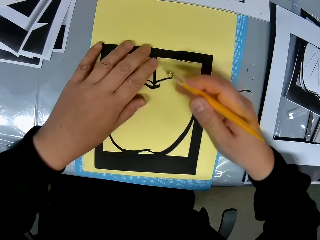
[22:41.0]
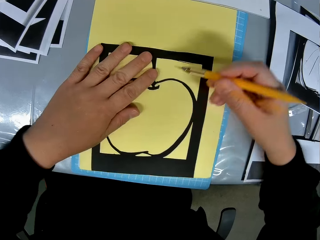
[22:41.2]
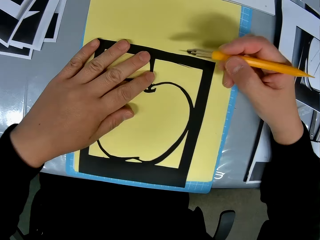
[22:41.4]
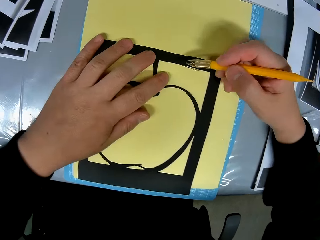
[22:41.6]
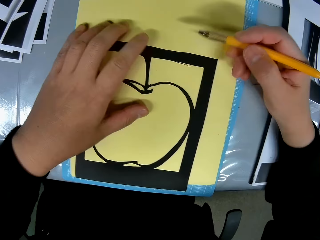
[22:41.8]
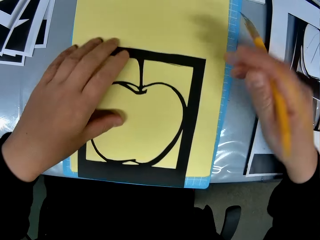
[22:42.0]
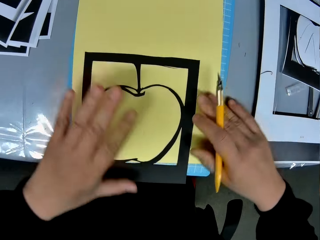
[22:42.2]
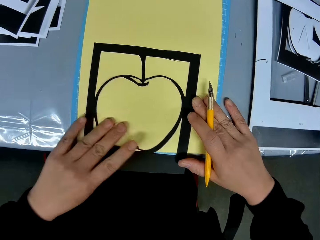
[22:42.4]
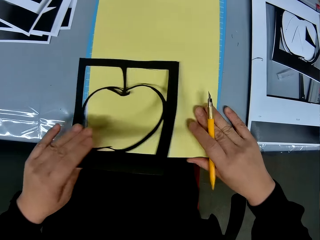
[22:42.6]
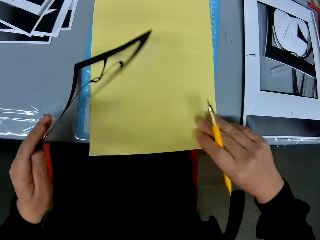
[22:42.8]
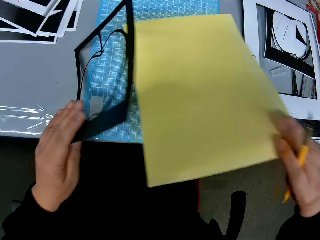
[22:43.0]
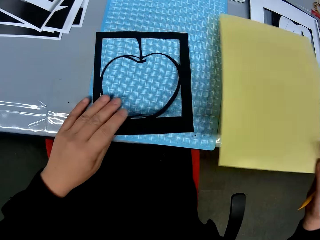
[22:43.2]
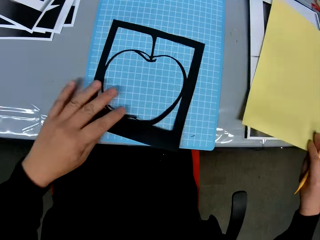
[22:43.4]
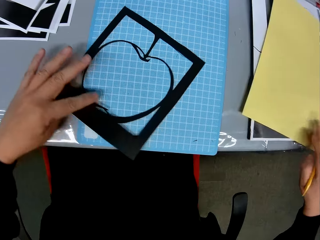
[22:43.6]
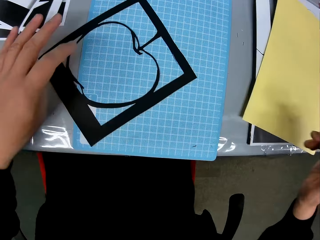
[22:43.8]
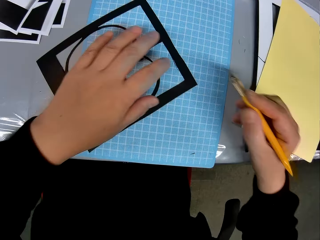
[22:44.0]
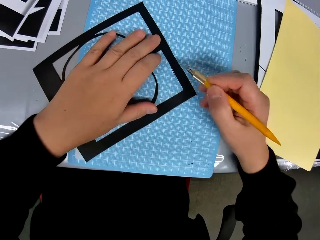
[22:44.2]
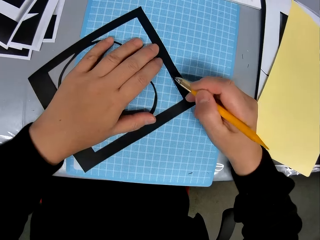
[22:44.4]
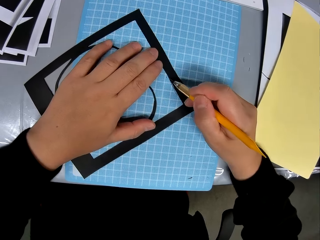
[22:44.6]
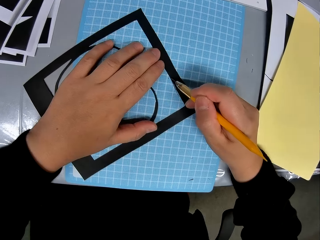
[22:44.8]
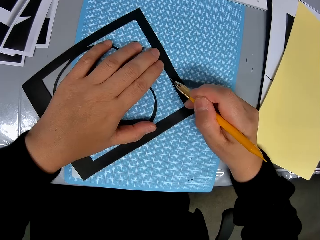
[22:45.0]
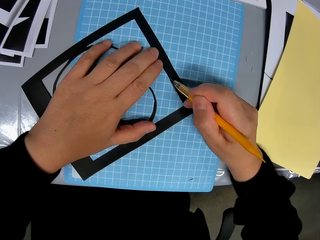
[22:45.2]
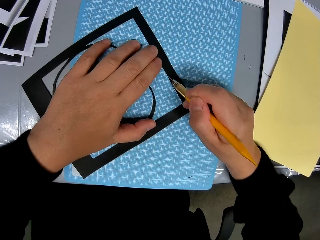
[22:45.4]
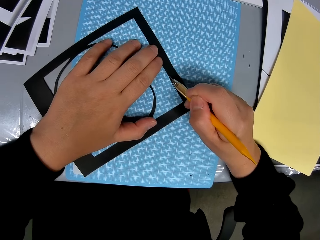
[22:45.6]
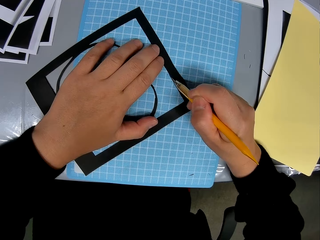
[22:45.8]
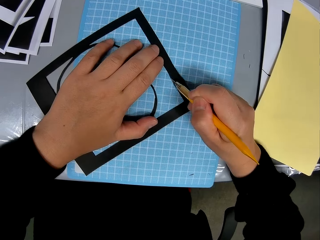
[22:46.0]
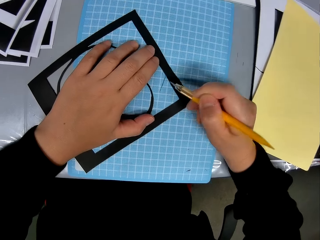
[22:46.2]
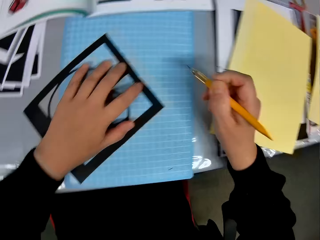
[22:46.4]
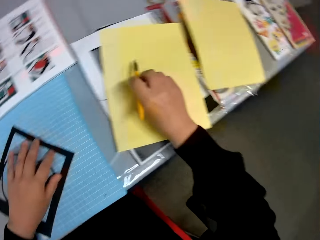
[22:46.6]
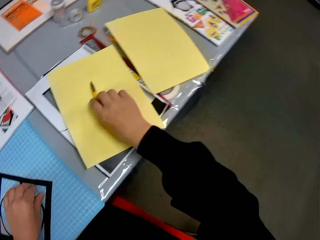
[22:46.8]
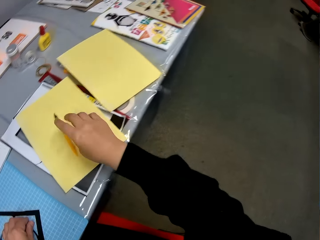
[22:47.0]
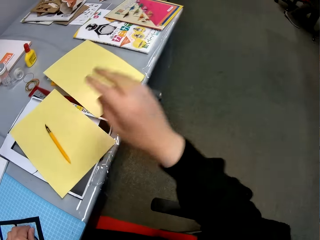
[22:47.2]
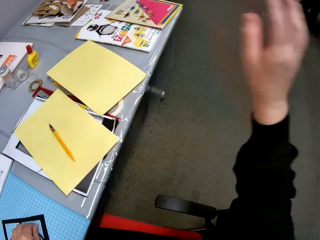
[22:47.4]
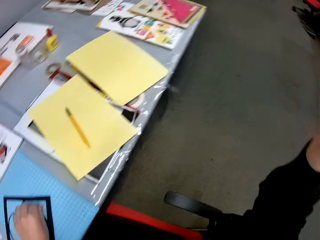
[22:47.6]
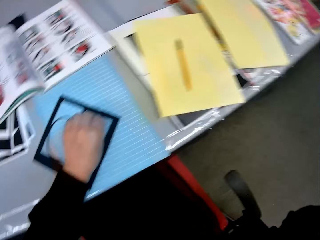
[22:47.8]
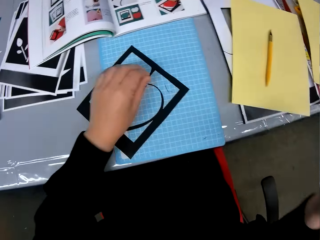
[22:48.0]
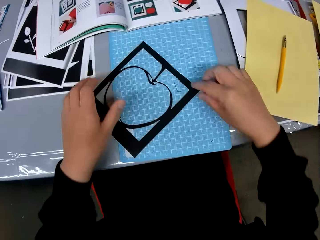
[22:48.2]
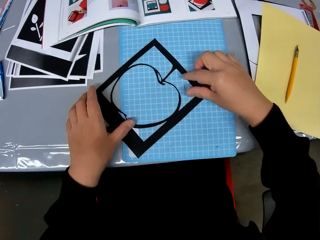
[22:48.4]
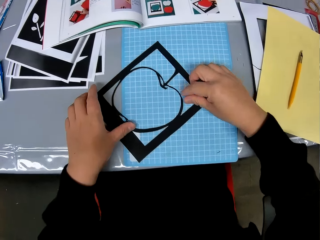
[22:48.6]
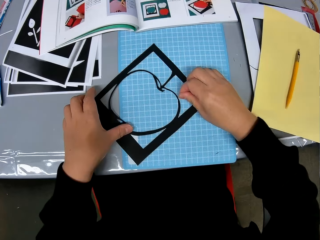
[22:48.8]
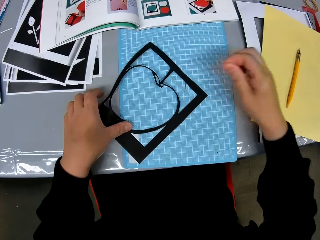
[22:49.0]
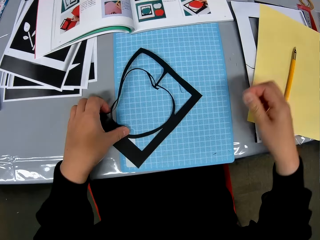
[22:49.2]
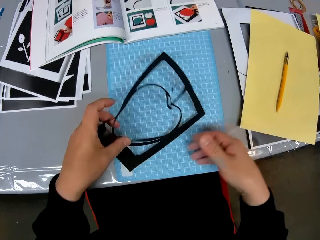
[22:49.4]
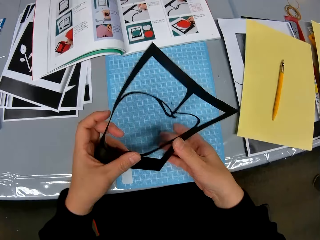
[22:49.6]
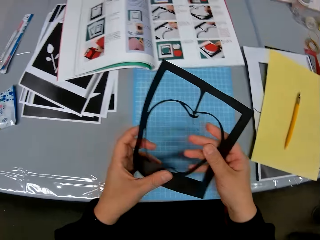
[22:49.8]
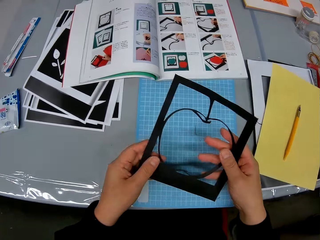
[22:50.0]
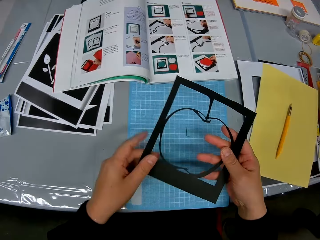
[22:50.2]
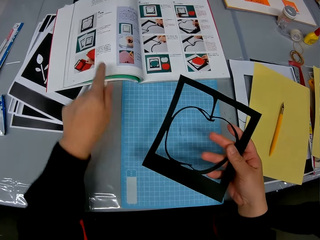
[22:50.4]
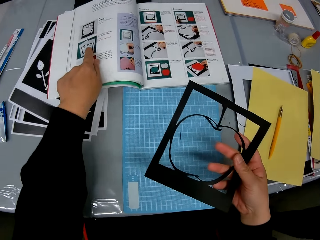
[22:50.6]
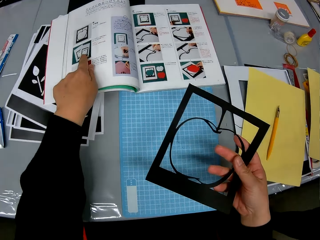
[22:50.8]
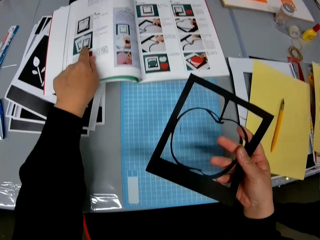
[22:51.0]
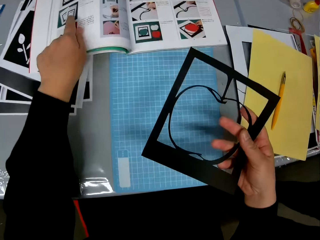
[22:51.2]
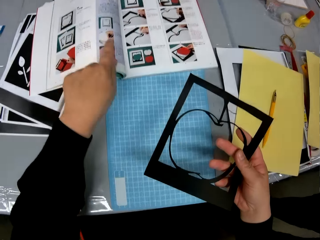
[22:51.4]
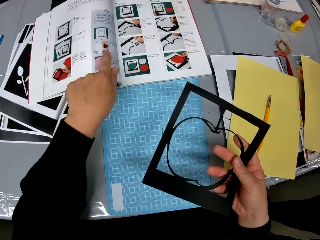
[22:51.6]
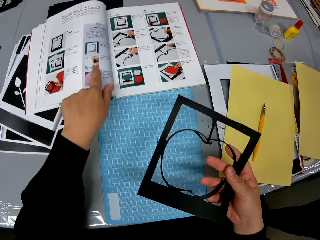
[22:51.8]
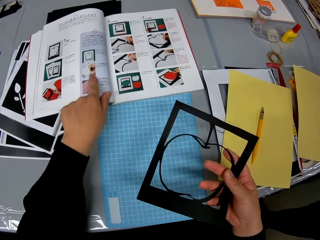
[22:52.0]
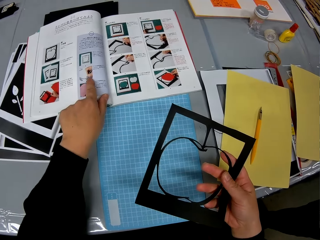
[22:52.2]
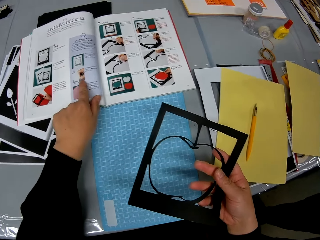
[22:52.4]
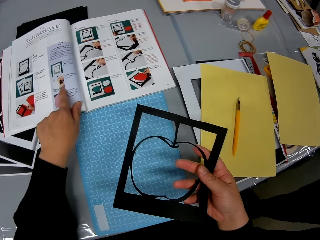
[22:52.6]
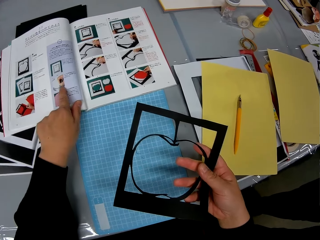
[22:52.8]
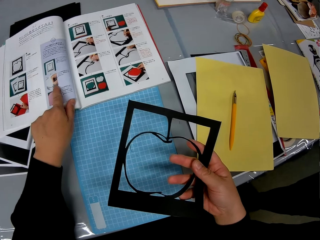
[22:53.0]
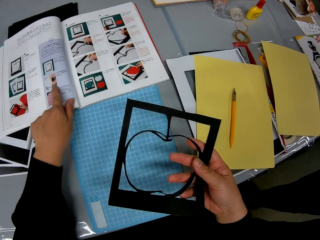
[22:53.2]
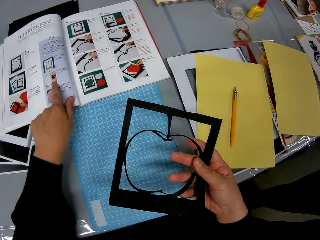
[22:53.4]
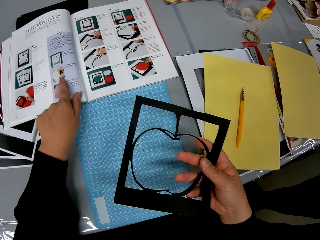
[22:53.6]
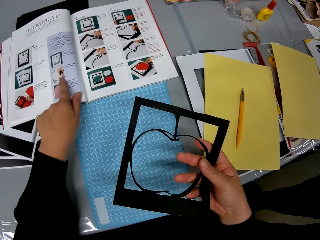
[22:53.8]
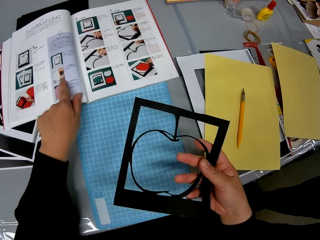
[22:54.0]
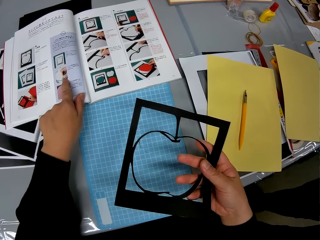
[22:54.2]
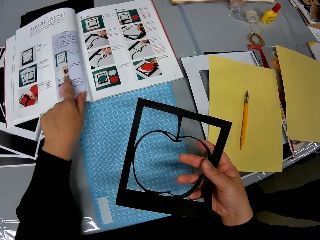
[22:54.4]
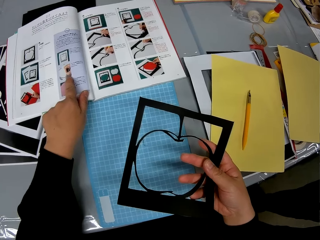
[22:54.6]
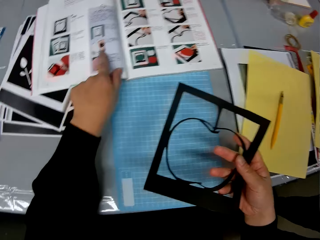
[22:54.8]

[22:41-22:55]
The camera wearer moves the manila paper. He removes the craft sheet from the self healing cutting mat and drops the craft sheet on the table. He cuts the craft sheet with the cutting stencil on the self healing cutting mat. He places the trim knife on a yellow paper on the table. He converses. He removes a part of the crafting paper. He picks up pieces of paper cut from the table. He raises the apple craft from the table. He converses. He points at the crafting paper. He checks the manual with his left hand. He converses.

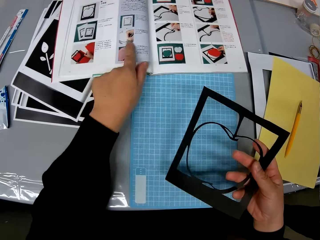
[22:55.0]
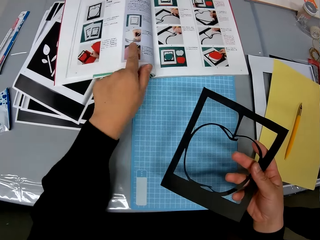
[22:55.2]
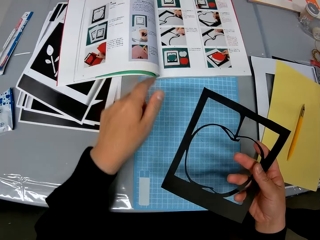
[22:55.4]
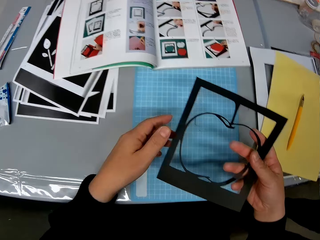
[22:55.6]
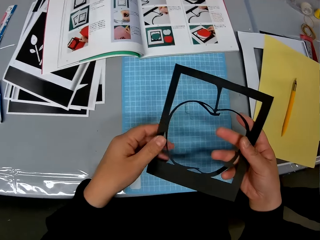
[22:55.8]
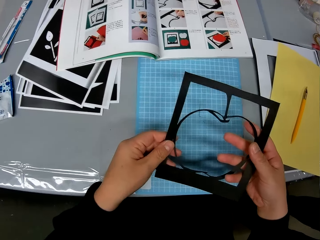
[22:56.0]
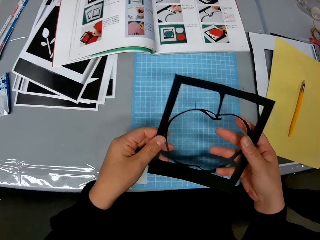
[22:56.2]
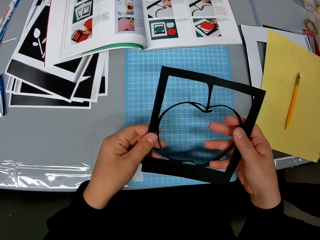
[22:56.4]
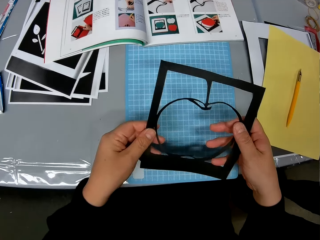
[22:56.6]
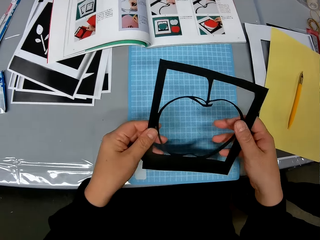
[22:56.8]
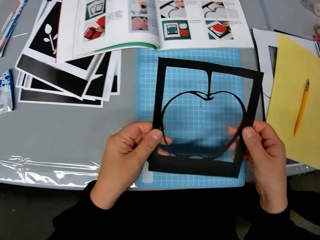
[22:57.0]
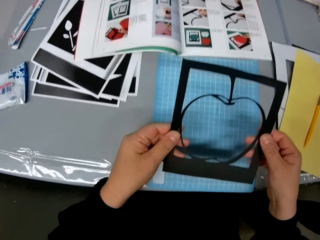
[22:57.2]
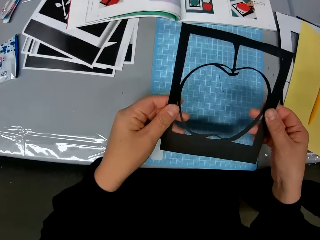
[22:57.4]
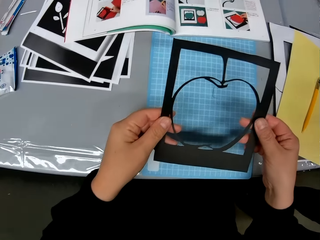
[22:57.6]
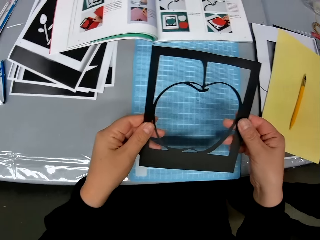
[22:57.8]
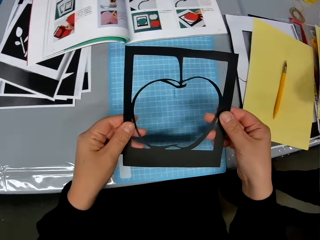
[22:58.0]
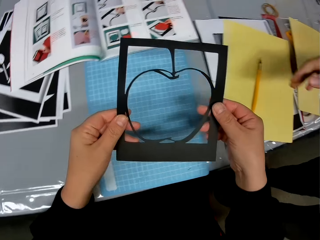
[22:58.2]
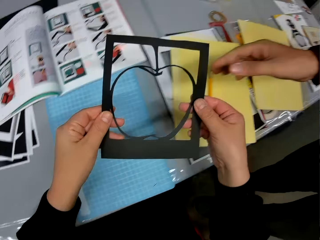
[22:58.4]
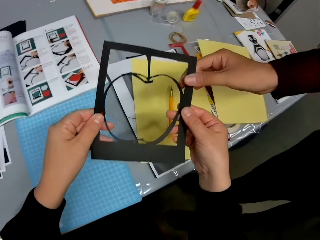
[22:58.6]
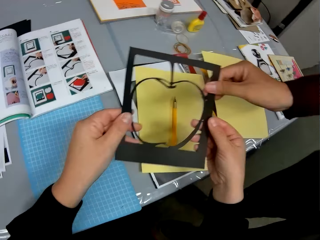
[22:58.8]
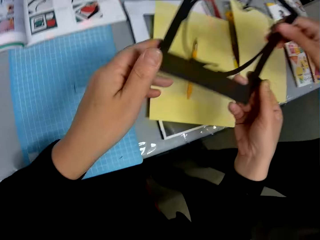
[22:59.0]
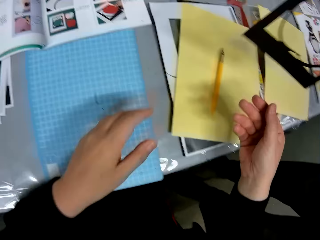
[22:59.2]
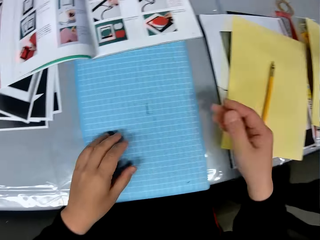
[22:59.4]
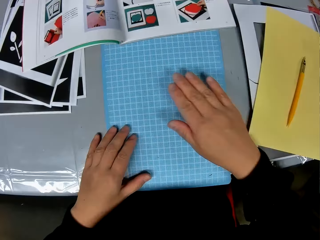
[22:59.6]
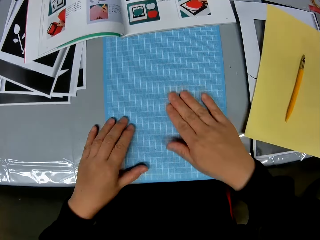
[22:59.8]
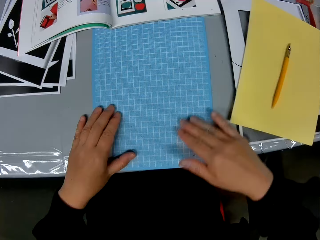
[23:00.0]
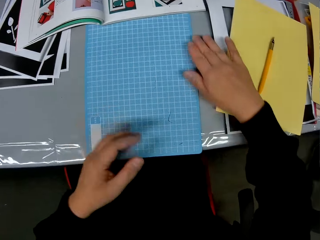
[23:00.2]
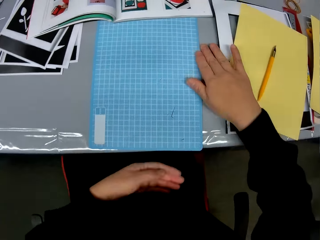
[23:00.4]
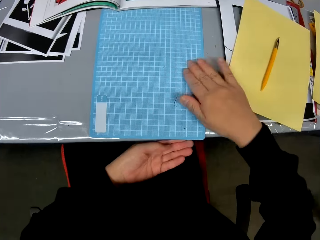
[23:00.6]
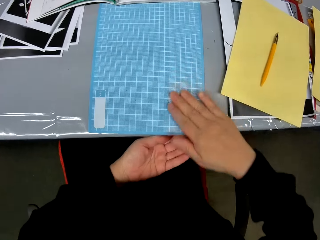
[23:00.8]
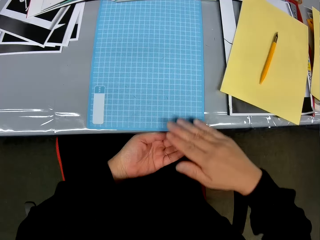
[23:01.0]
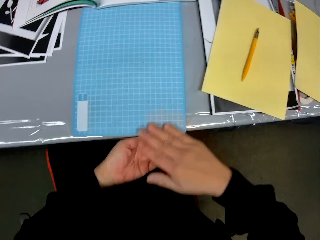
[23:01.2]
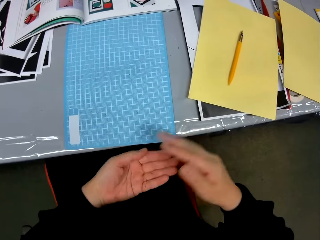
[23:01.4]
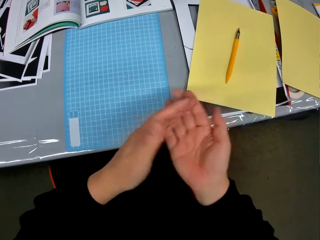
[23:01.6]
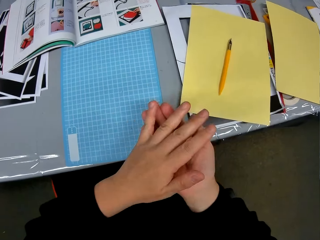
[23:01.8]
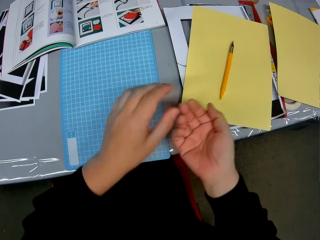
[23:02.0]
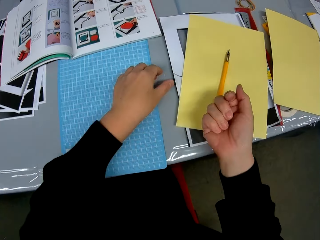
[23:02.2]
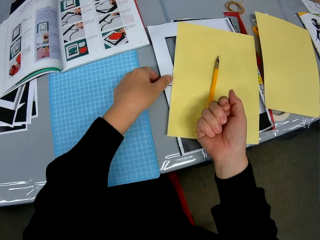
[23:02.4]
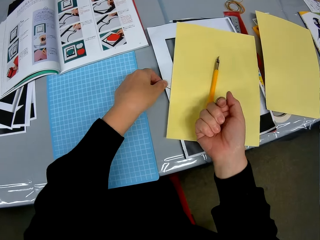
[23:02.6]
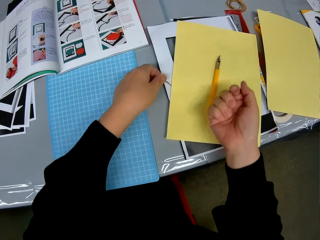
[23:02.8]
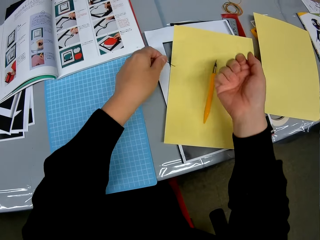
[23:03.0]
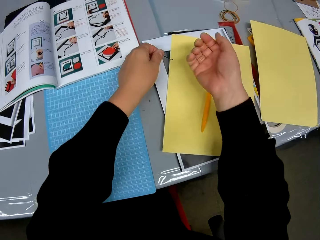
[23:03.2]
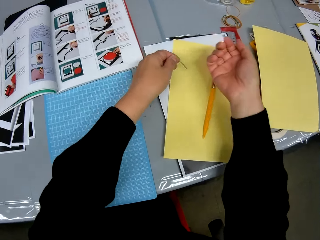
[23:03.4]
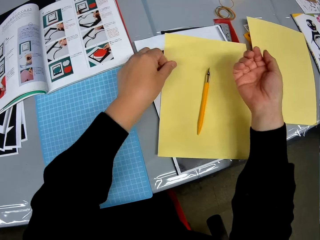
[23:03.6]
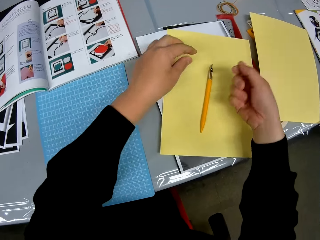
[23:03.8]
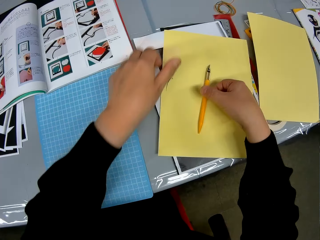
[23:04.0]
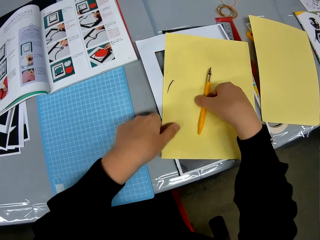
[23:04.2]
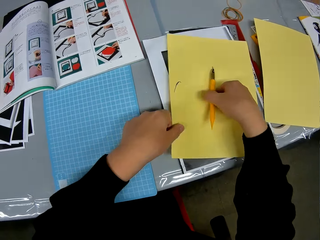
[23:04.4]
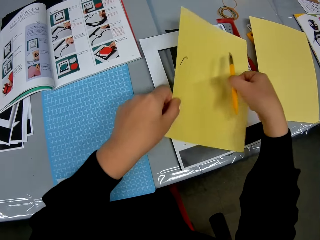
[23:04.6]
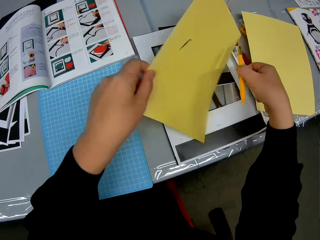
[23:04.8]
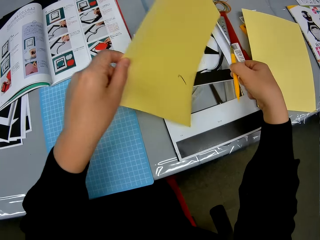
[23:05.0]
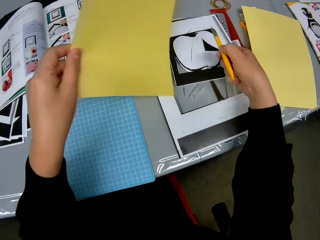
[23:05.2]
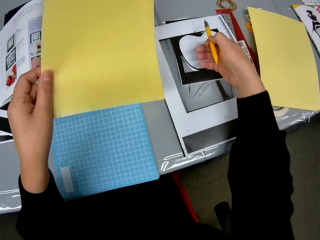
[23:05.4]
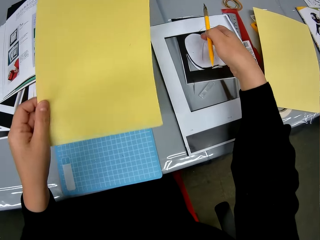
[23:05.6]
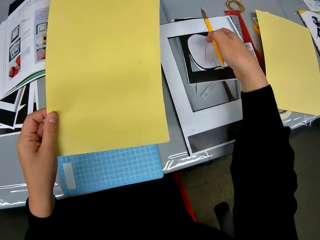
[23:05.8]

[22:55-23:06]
A man converses. The camera wearer holds the crafting paper. The man converses and takes the crafting paper from the camera wearer. The camera wearer gives the apple craft to the man. He cleans the dirt on the table with his right hand into his left hand. He pours the dirt into his right hand. He picks up a small piece of the crafting paper. He picks up dirt from the table with his left hand. He puts the small piece of the crafting paper on the crafting paper. He lifts the yellow paper and the trim knife from the table.
